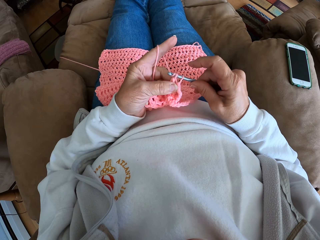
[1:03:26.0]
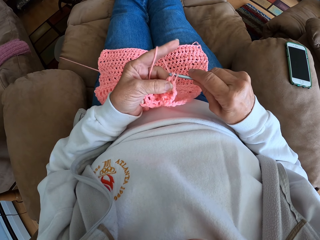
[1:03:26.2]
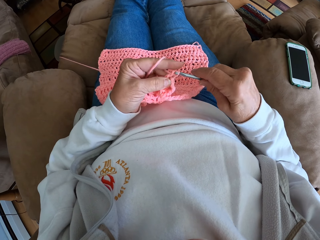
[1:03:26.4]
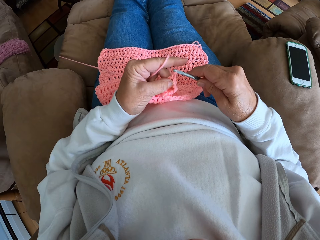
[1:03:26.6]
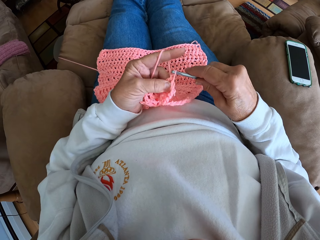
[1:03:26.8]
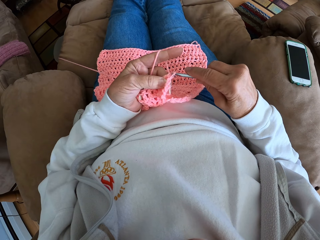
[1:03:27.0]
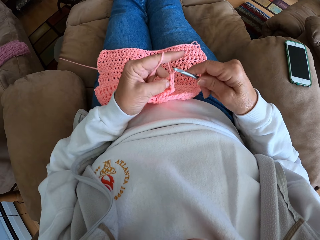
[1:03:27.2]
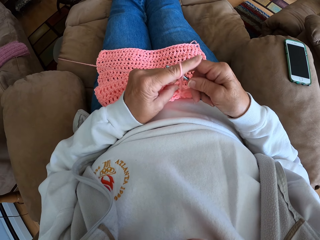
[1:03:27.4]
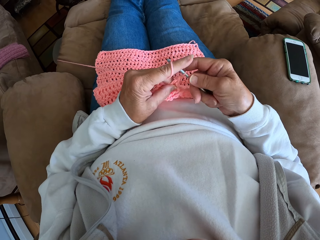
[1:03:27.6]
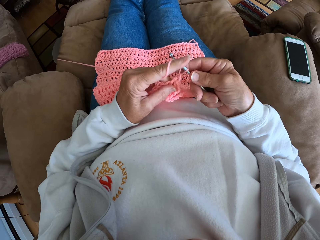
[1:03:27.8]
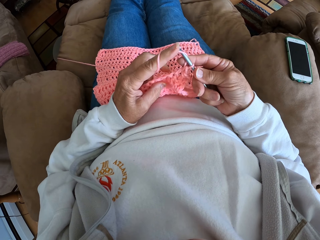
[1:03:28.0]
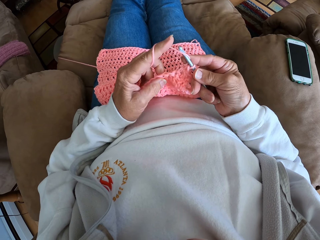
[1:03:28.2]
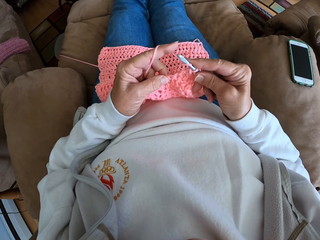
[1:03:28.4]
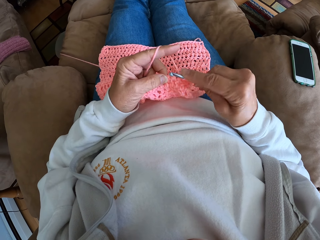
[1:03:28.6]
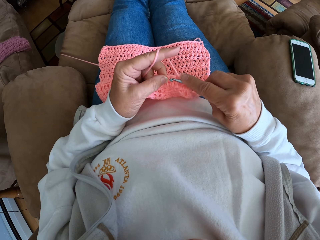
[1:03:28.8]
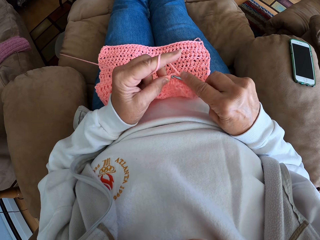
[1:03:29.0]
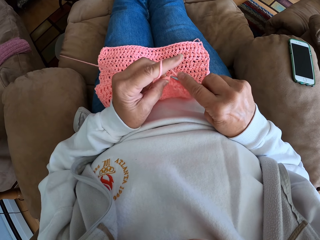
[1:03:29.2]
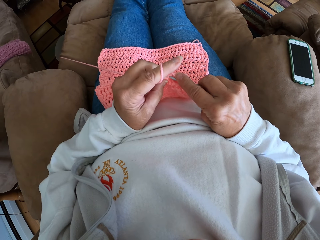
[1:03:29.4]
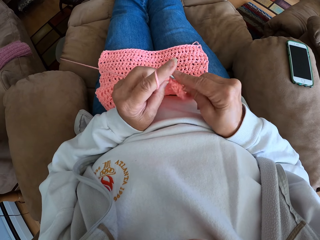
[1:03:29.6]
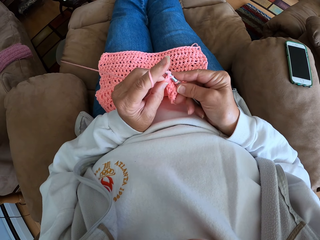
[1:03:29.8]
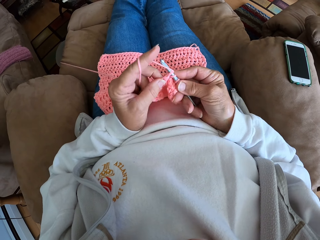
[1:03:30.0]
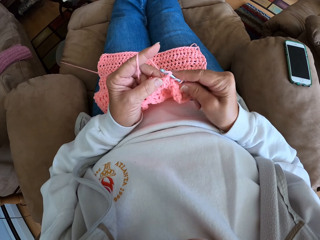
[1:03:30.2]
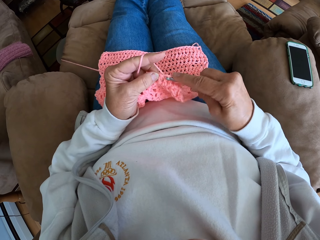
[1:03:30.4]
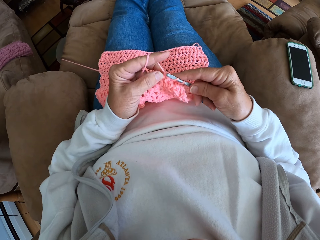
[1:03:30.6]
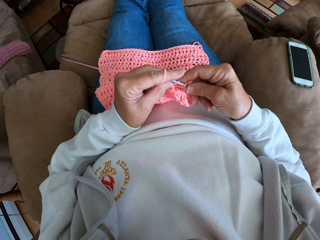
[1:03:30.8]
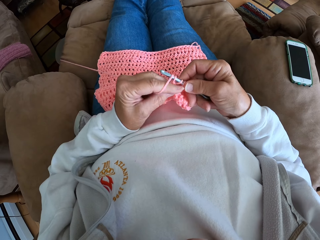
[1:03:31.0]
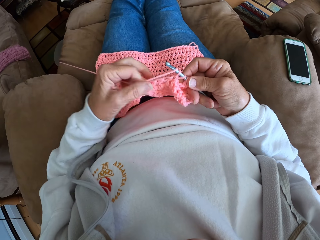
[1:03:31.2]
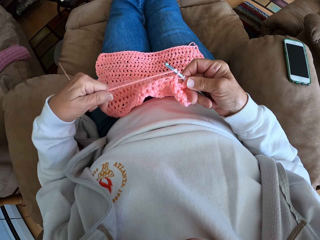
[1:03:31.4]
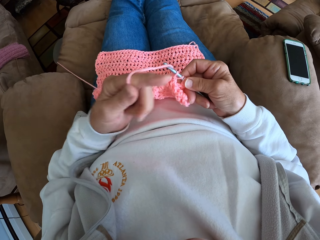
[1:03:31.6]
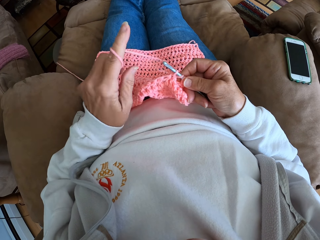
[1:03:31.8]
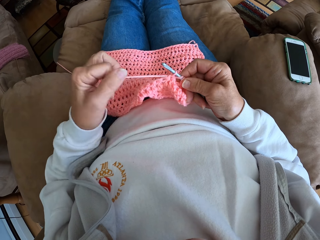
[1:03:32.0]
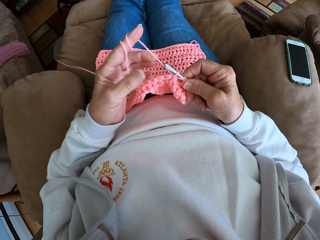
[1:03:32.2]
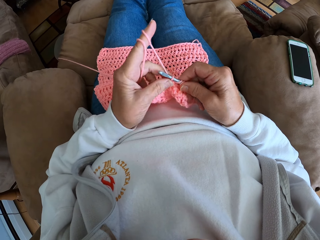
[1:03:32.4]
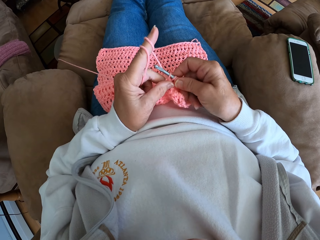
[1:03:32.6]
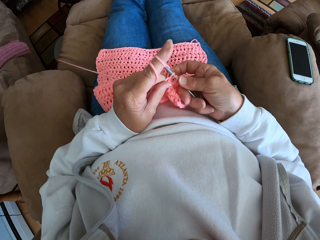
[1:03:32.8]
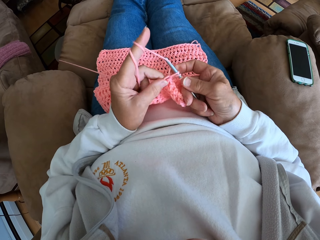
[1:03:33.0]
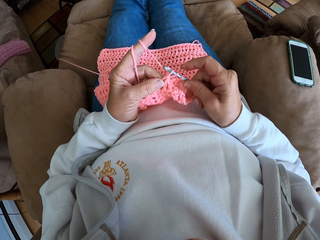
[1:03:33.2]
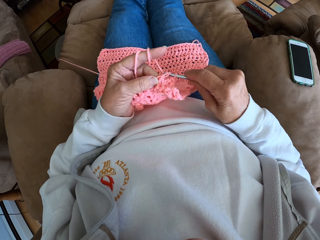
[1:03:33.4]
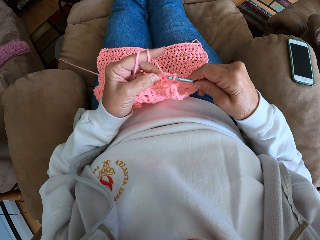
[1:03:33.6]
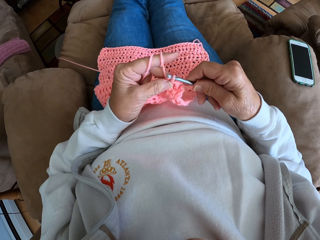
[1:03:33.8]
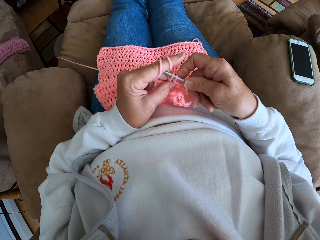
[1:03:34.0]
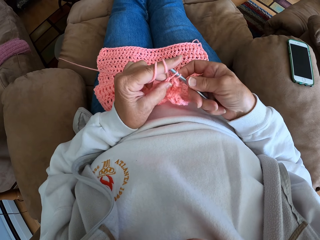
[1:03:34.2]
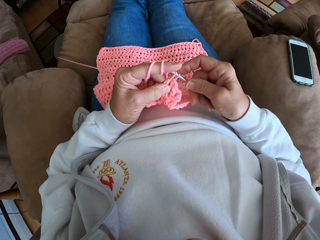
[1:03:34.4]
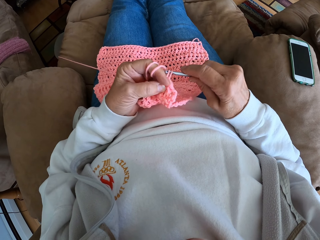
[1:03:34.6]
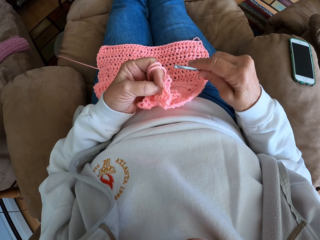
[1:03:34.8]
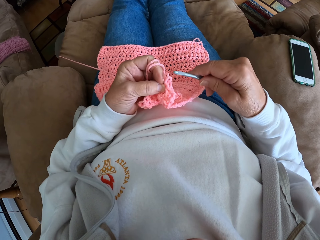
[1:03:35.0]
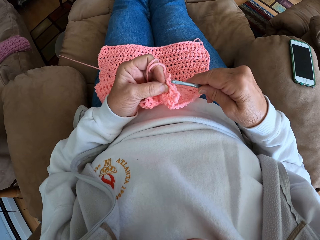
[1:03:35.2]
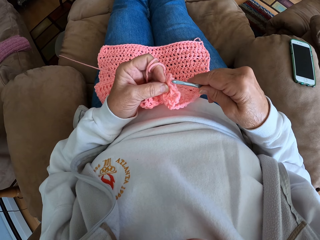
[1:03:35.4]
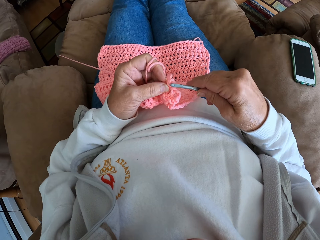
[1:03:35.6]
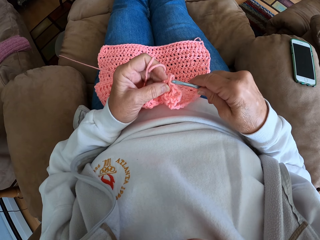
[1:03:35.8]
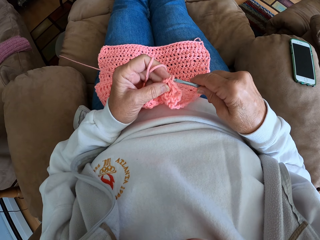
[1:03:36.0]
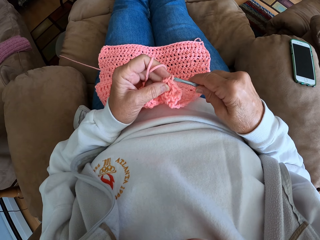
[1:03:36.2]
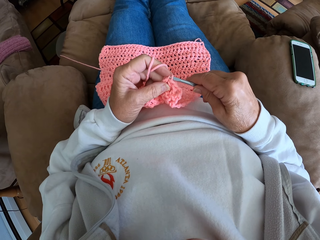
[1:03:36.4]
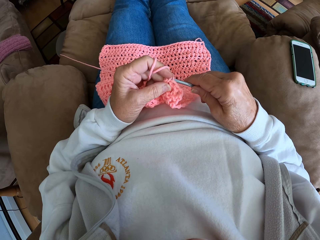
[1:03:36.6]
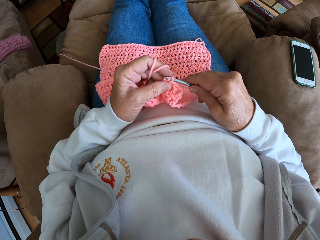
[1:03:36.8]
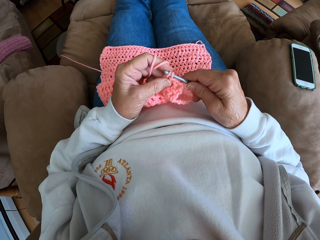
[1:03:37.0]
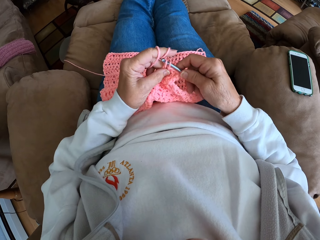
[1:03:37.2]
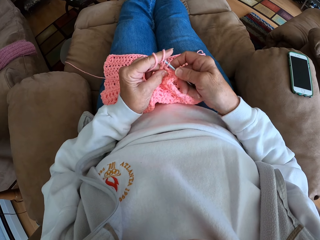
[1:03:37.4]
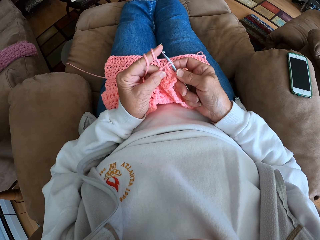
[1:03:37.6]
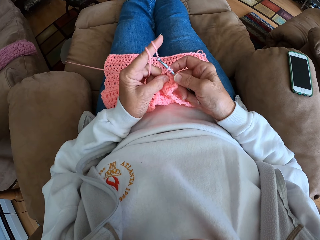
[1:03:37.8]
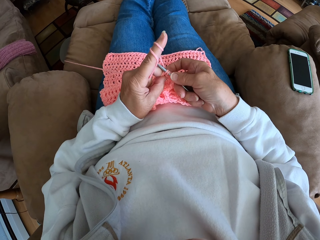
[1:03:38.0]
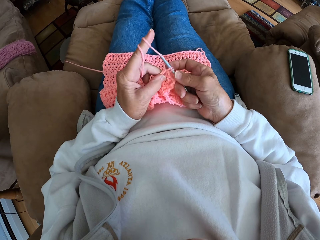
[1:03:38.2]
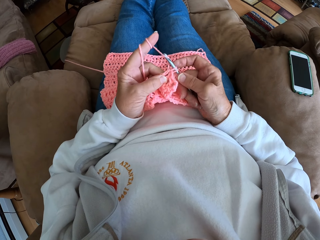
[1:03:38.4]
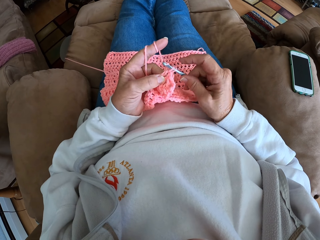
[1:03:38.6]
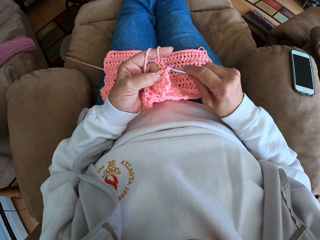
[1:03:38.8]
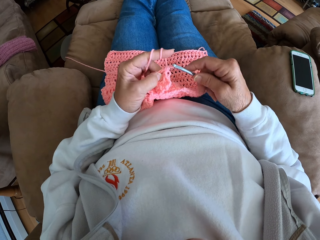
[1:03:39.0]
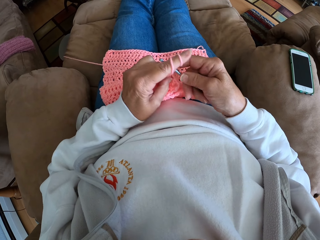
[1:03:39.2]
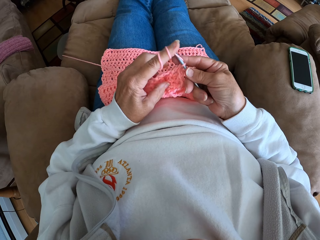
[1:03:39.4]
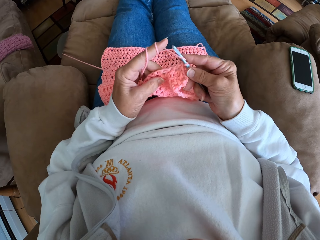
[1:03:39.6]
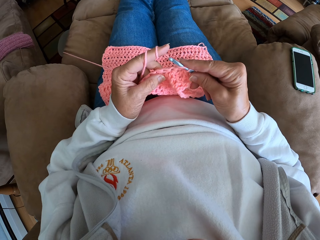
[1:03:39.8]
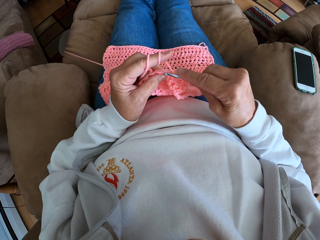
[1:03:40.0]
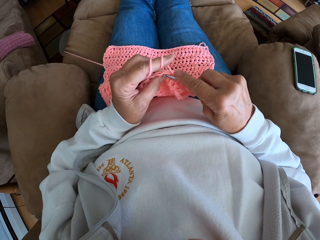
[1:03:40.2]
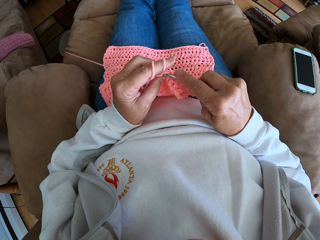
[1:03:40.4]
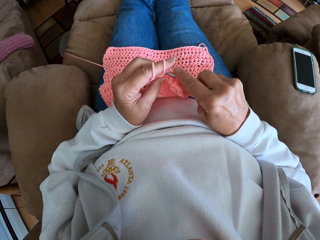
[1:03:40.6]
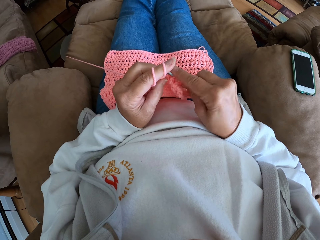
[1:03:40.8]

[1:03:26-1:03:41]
The camera wearer straightens the thread. She rolls more yarn on her left finger. She continues crocheting with the yarn and the crochet hook. She removes the crochet hook from the yarn and holds the crochet hook. She fixes the crochet hook back into the yarn. She continues crocheting with the yarn and the crochet hook again.

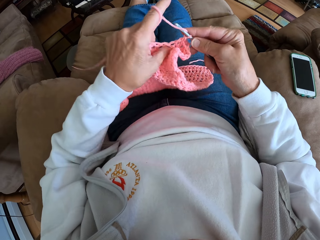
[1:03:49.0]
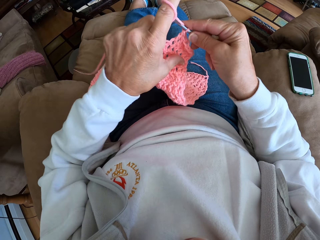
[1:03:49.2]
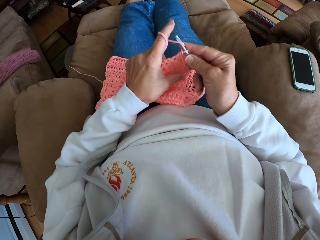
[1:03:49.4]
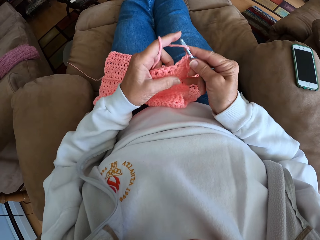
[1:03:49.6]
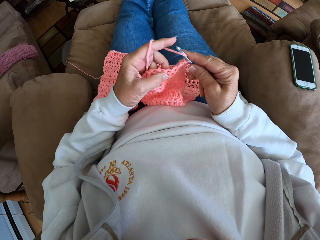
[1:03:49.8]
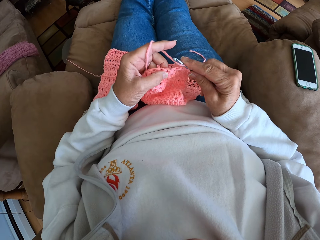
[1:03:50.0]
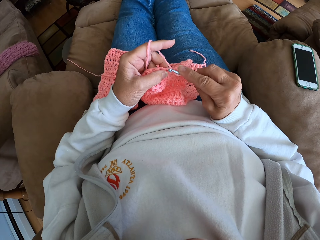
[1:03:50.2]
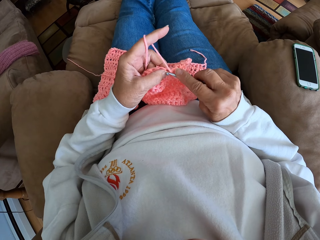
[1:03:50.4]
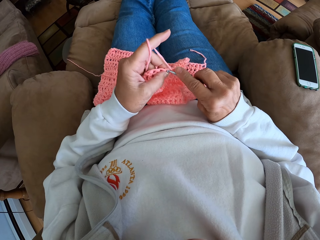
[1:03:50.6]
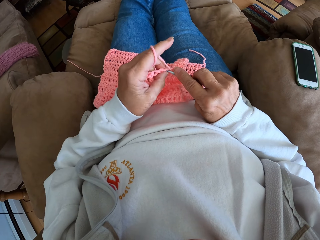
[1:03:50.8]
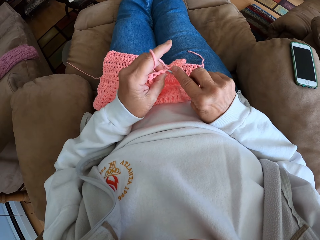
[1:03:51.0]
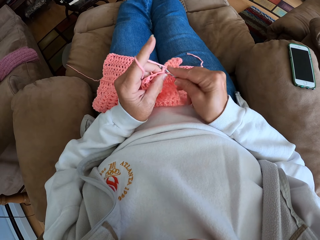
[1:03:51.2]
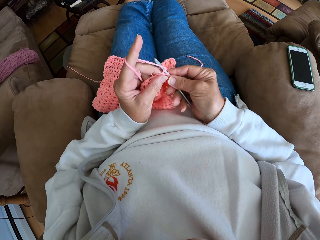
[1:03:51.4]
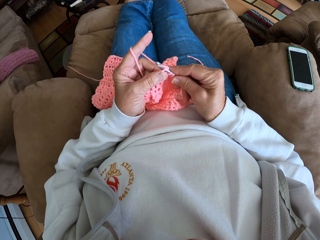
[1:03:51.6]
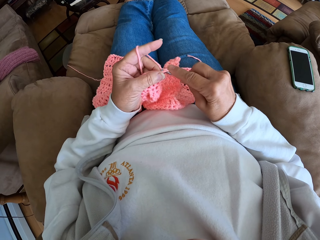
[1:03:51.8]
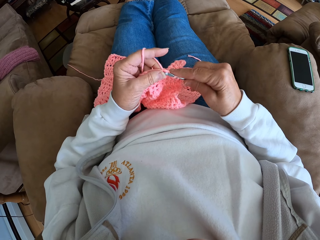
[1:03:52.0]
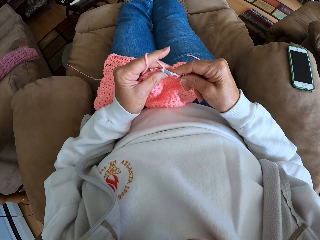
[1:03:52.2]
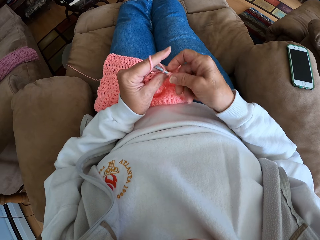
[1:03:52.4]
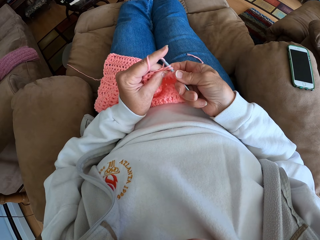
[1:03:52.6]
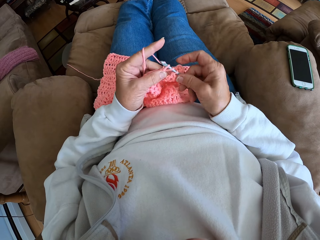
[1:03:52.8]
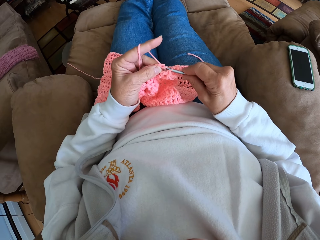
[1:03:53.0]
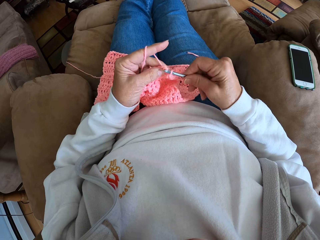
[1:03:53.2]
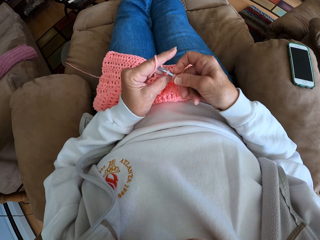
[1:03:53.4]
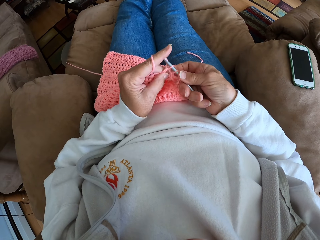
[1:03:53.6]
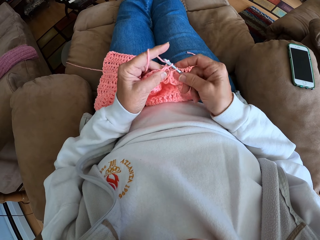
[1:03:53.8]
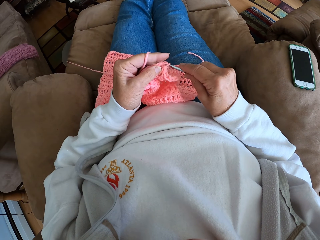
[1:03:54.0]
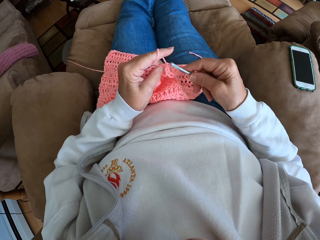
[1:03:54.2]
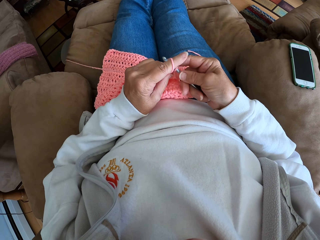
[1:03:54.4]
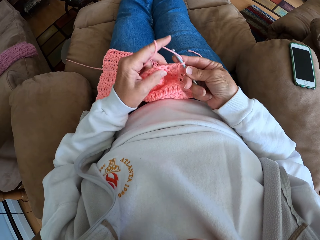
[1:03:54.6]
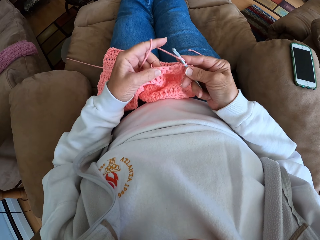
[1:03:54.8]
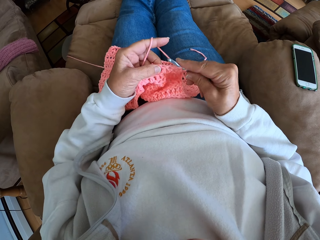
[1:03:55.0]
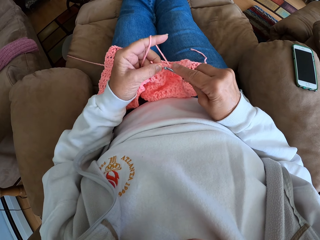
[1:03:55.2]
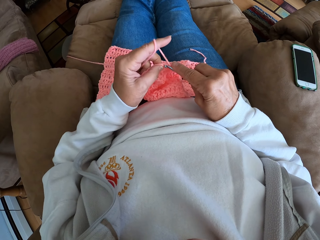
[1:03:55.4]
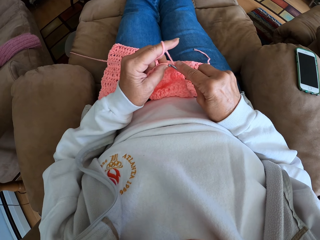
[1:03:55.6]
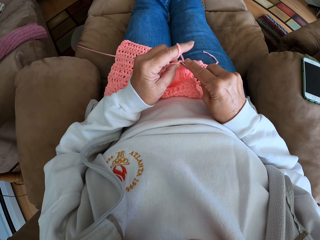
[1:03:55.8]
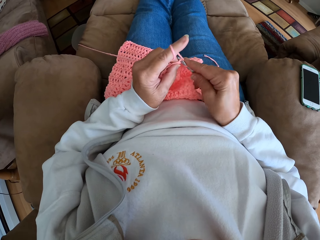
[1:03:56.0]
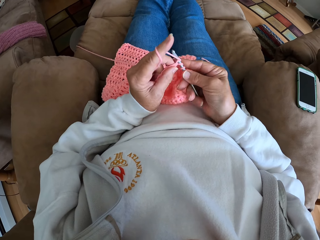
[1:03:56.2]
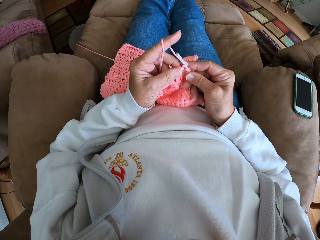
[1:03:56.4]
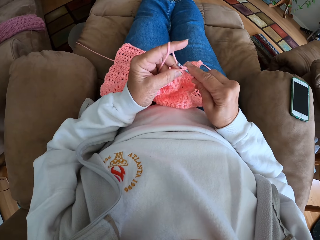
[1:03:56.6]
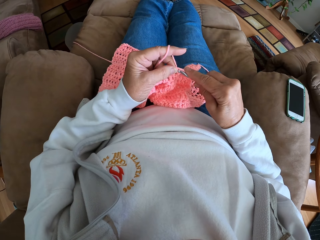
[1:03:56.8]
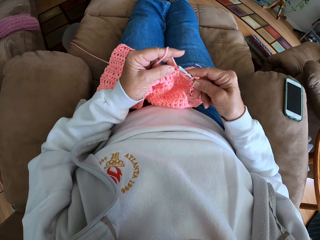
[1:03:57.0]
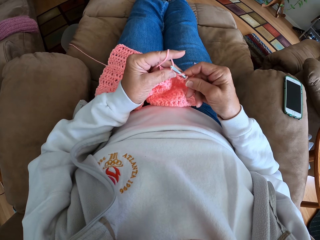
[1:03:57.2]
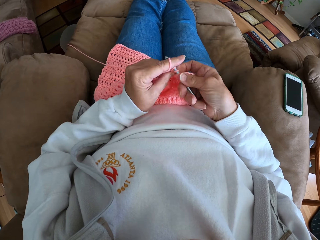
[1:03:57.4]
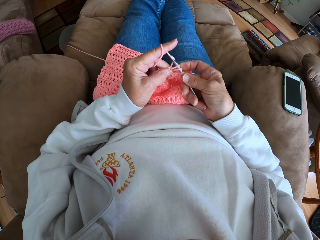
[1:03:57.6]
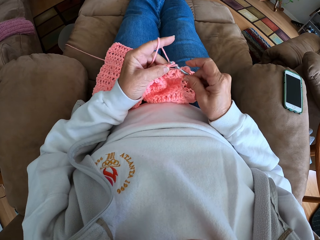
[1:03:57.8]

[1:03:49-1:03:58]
The camera wearer lifts the sweater fabric. He puts down the sweater fabric on his lap. He knits the sweater fabric.
